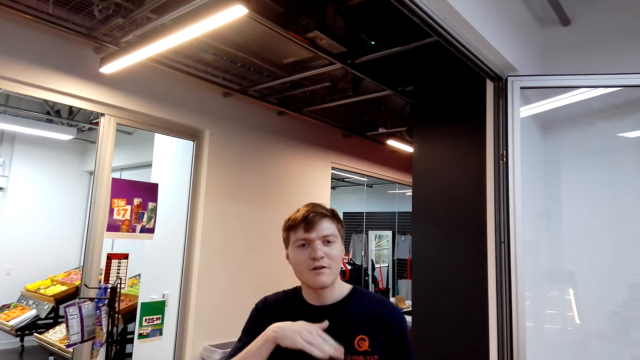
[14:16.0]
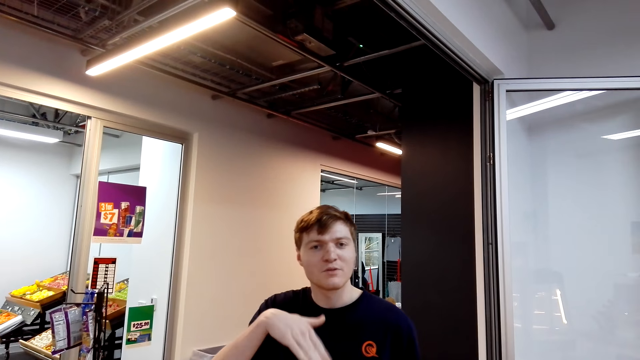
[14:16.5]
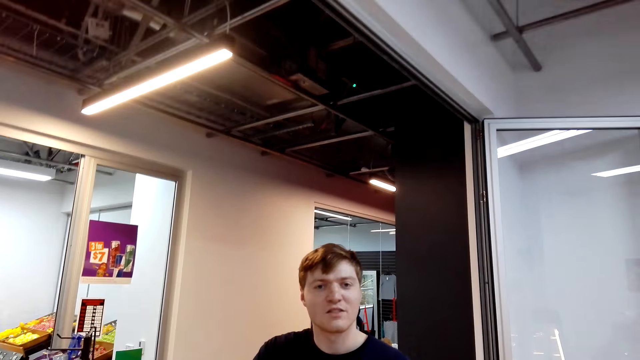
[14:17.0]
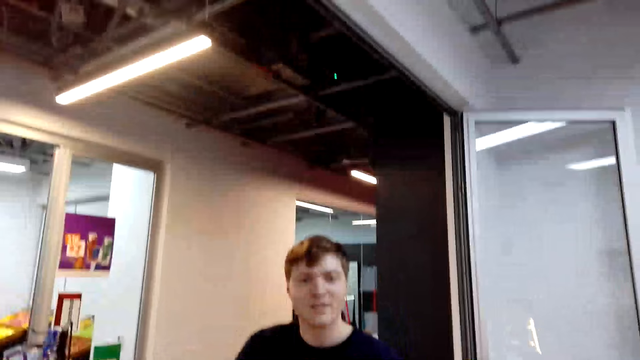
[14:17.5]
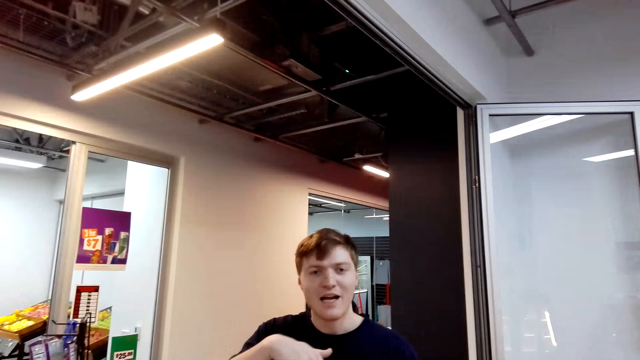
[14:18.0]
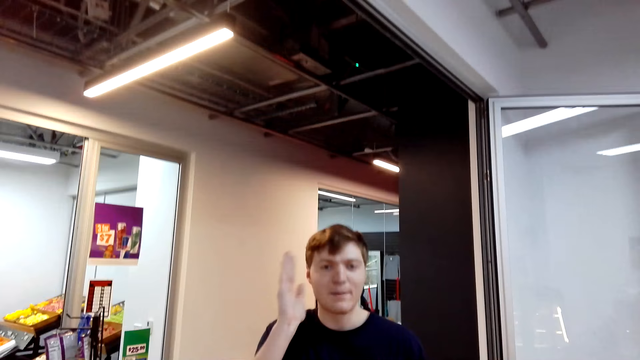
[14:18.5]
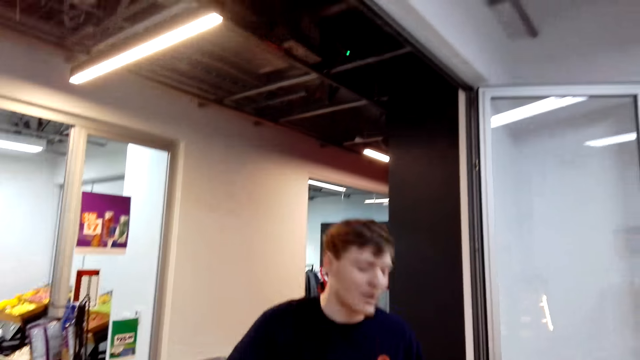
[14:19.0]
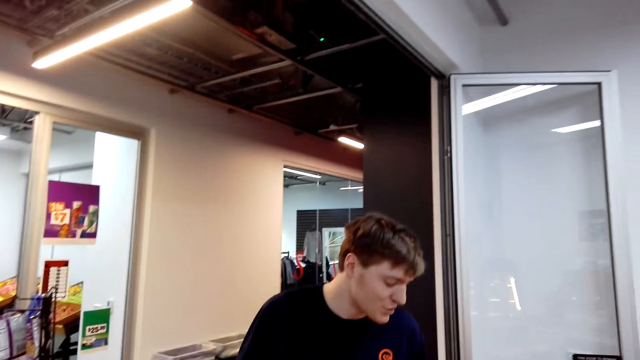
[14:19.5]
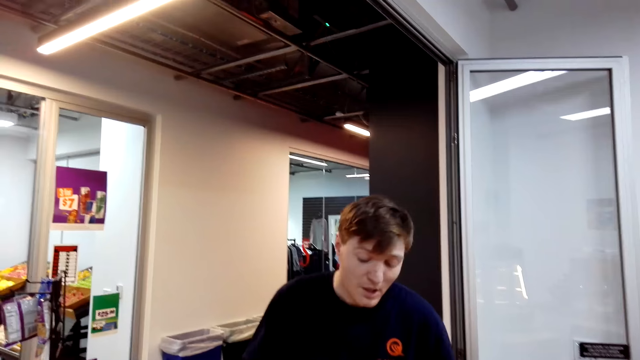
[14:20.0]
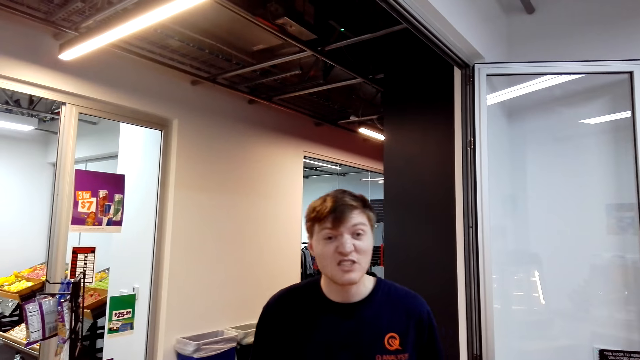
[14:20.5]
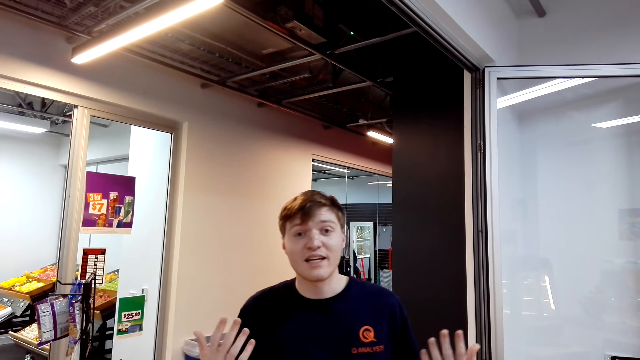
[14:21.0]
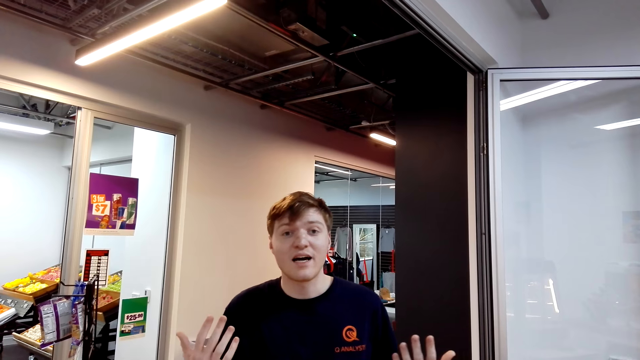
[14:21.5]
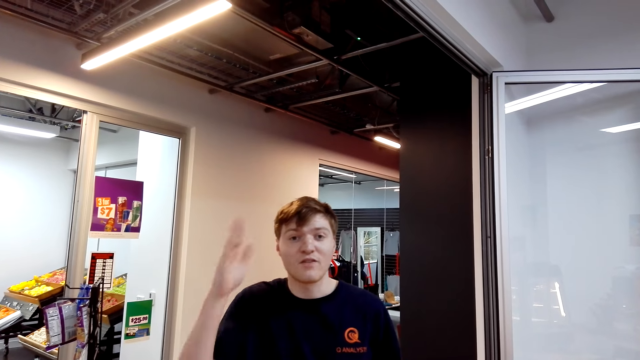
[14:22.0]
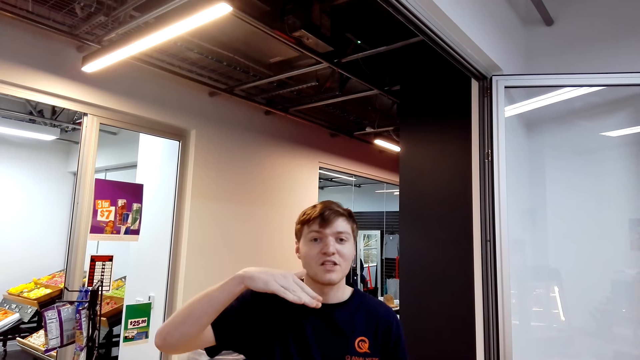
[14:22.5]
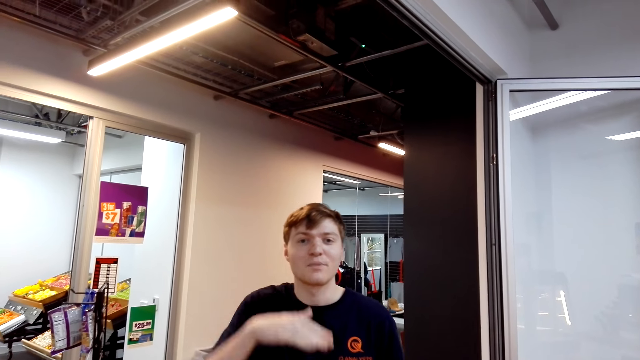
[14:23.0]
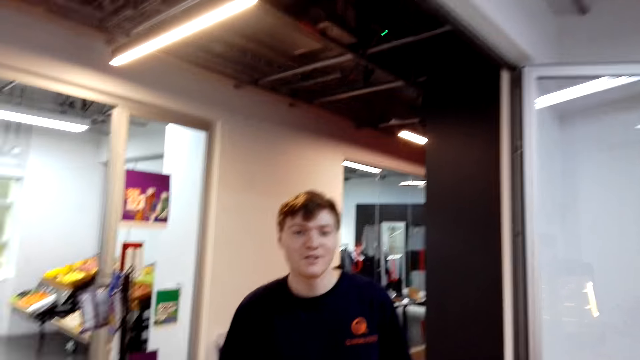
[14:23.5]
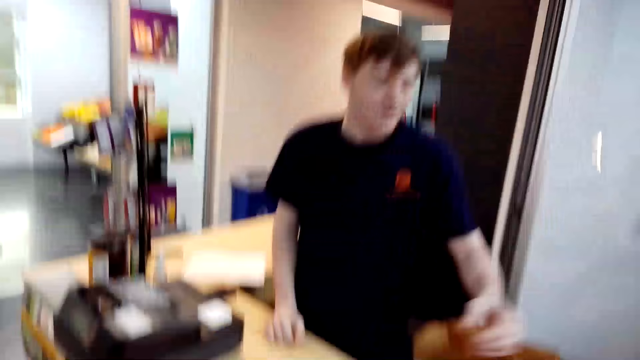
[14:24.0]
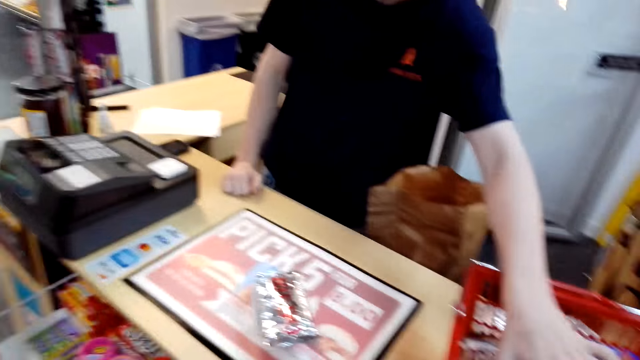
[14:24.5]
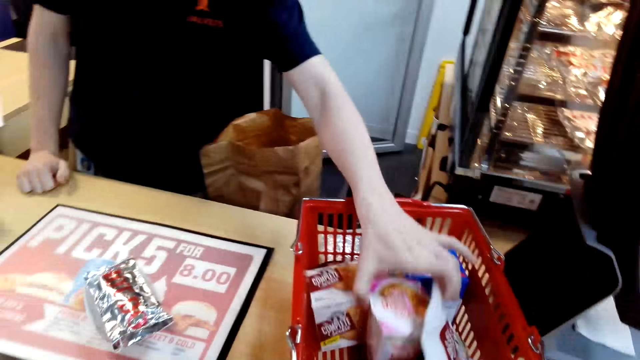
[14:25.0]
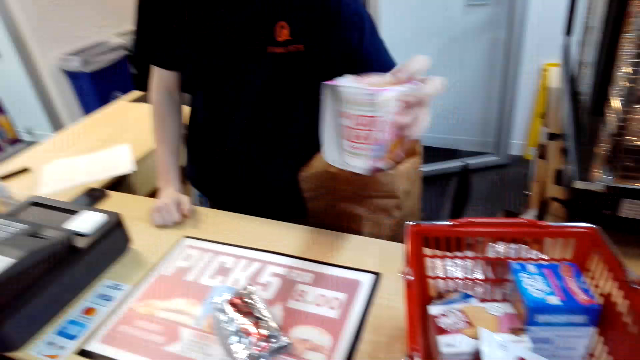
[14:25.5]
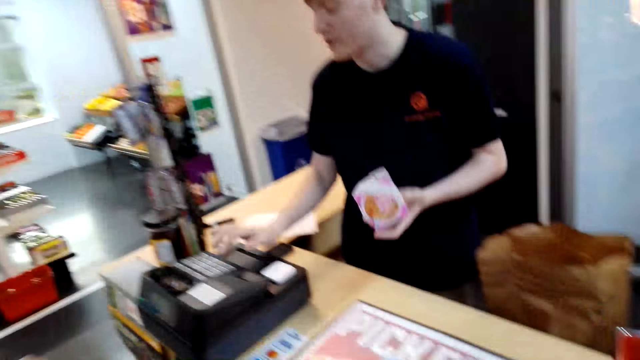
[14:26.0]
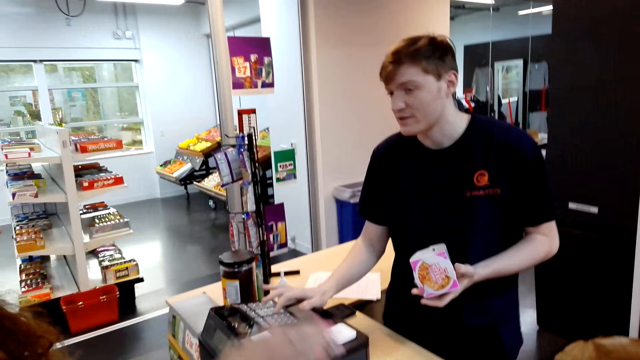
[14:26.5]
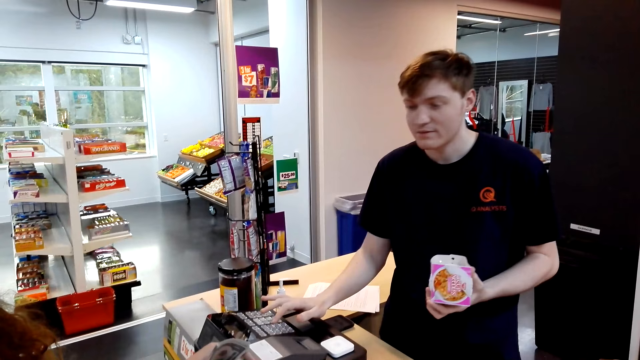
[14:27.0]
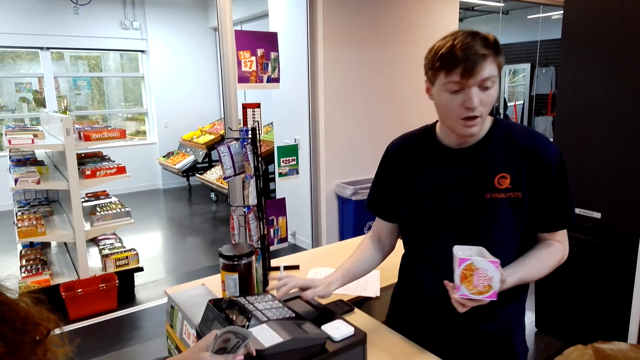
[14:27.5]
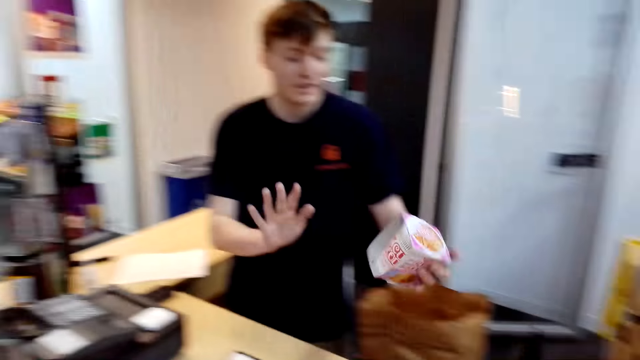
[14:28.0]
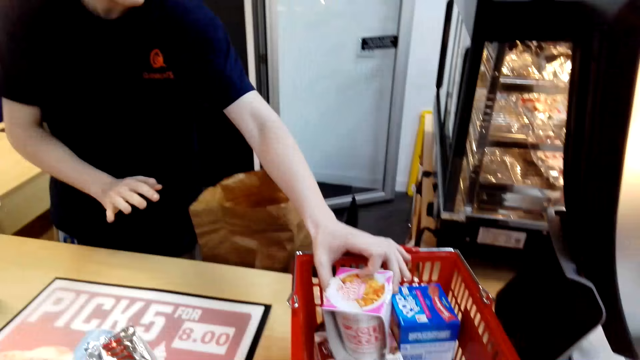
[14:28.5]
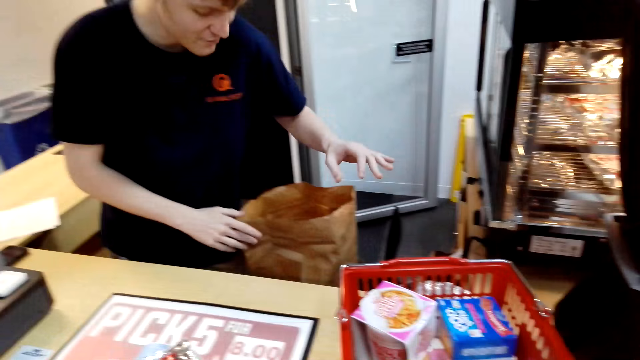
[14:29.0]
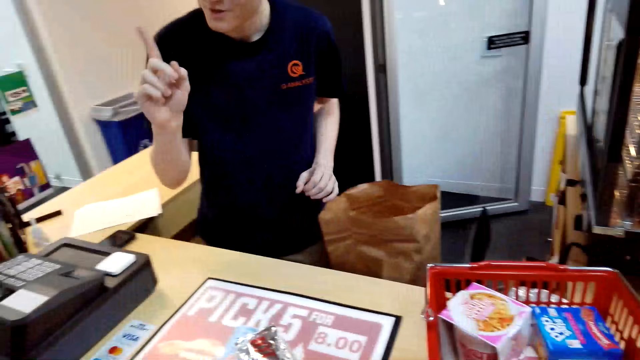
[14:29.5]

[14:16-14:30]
The cashier speaks to the camera wearer. The cashier picks goodies in the shopping basket, picks a can from the shopping basket, and records the cans details in the cash register. A person moves the hand to the desk. The cashier places the can in the shopping basket and speaks.

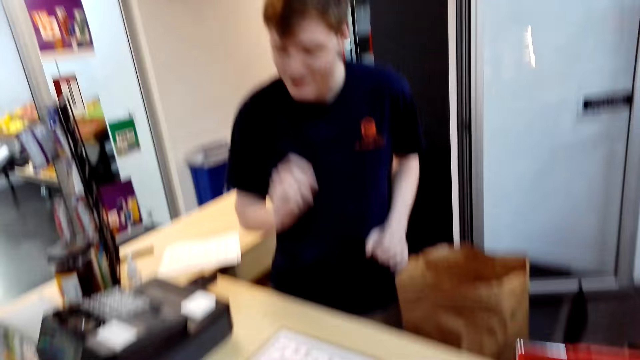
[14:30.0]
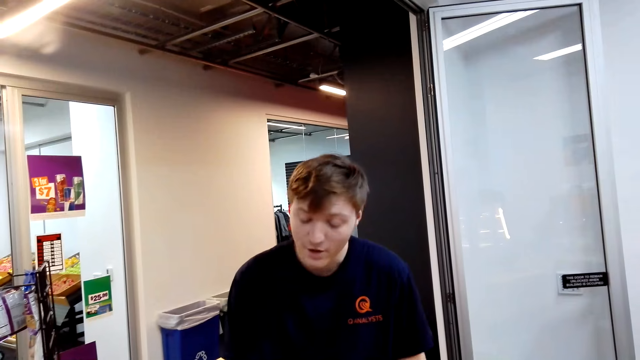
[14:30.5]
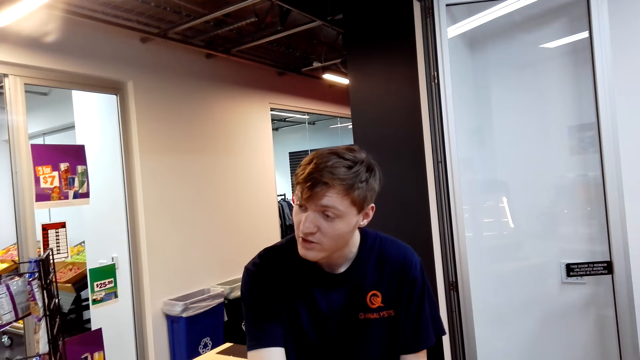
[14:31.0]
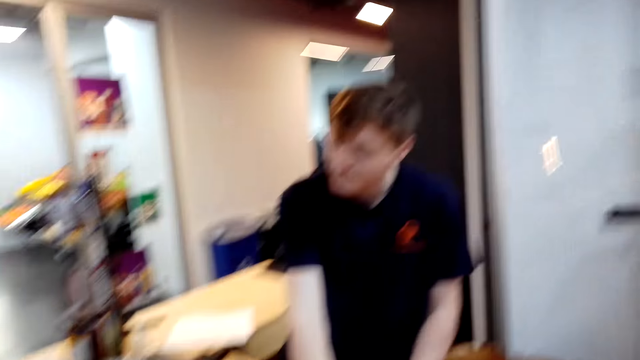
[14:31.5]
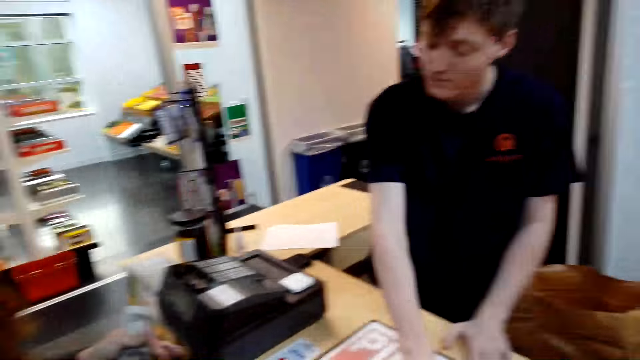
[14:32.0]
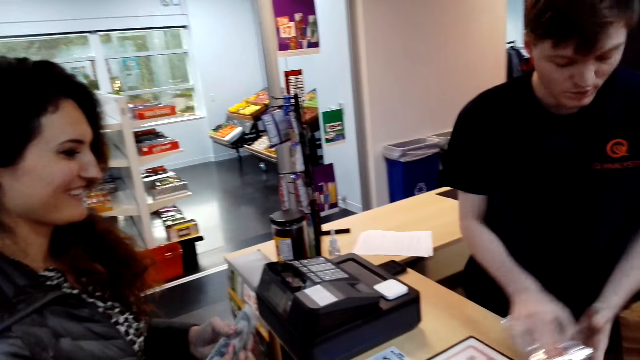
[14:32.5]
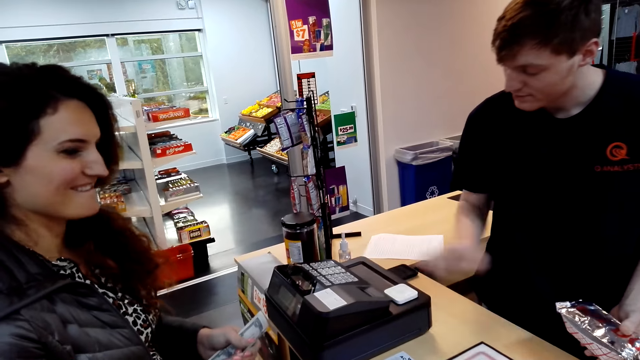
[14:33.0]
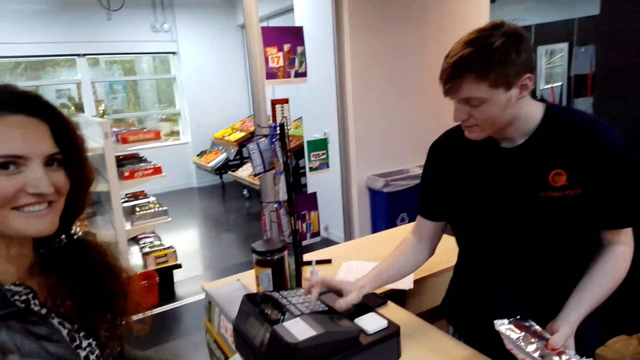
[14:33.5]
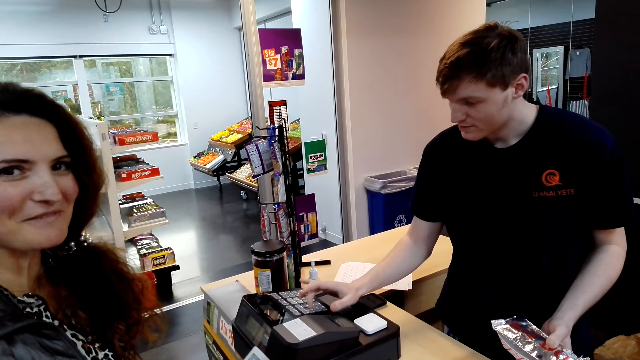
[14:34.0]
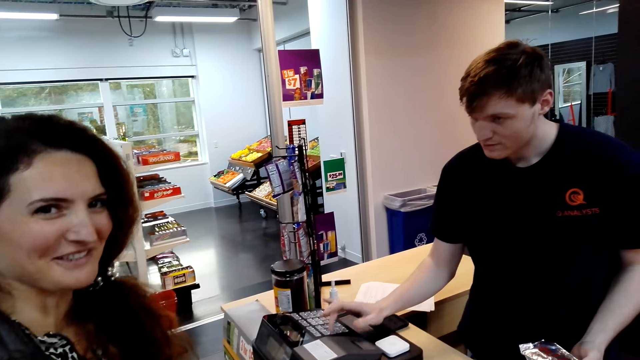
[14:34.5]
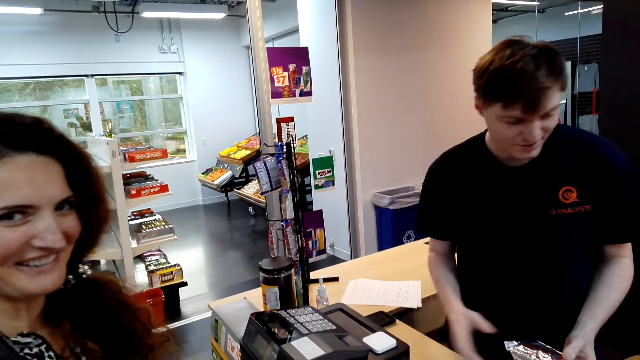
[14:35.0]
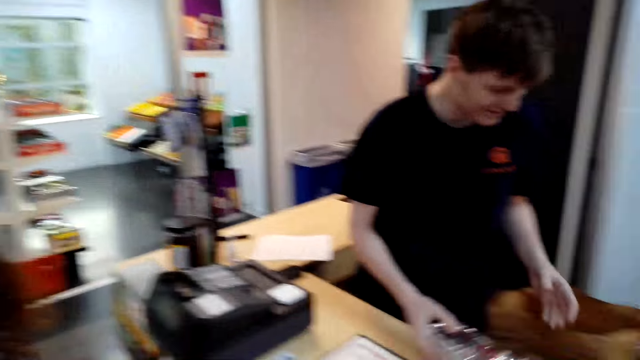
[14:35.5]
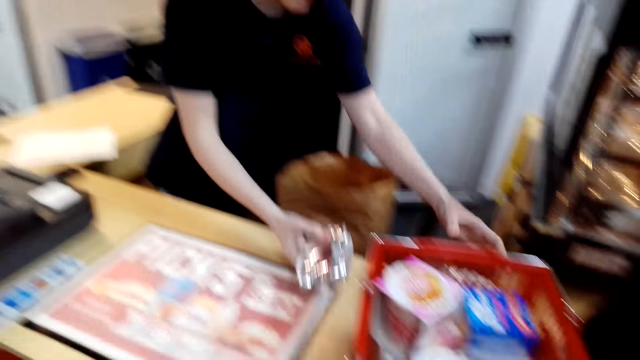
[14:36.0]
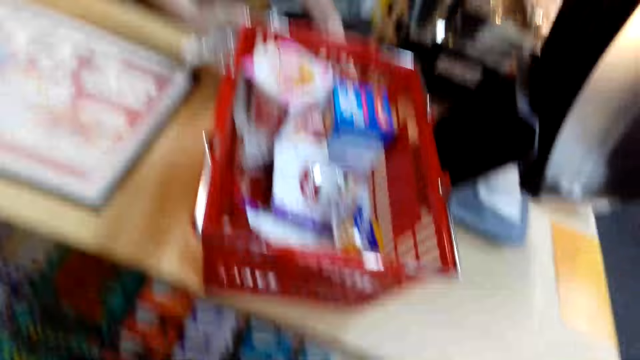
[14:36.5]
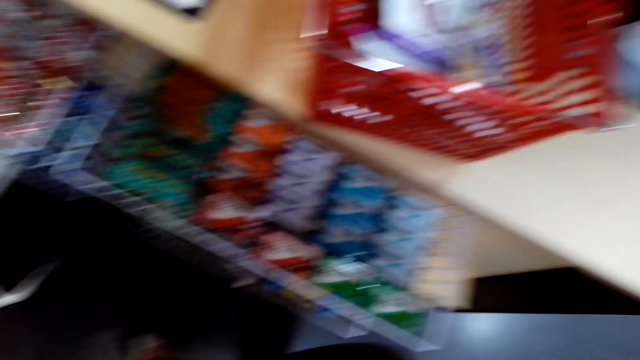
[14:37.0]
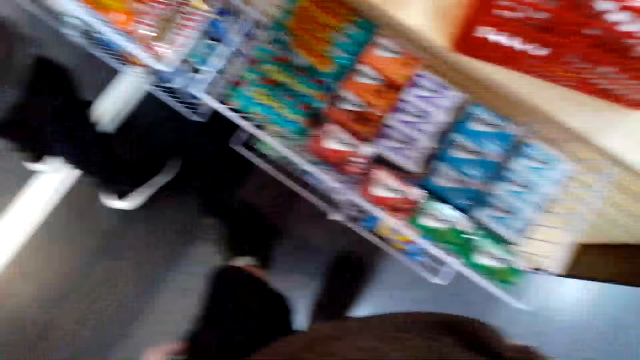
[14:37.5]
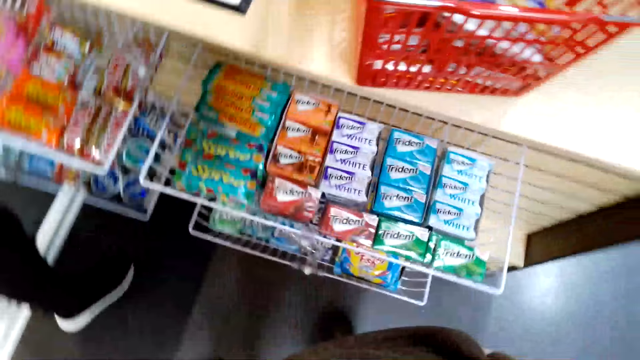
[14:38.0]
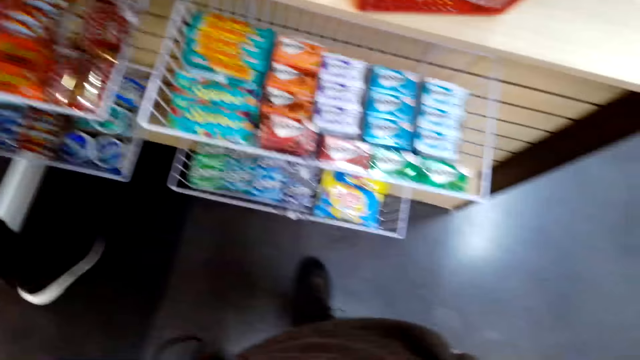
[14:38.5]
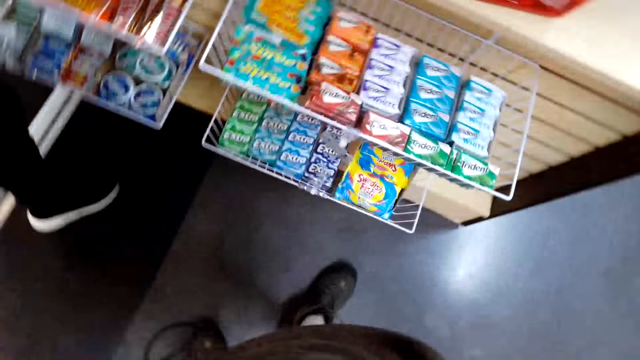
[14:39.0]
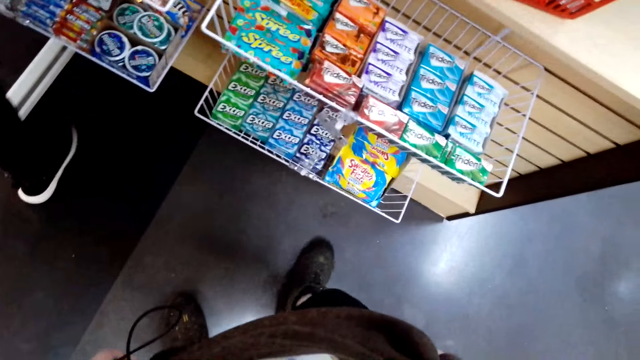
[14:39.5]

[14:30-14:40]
A cashier speaks to a woman. A person moves the hand and takes the packet of something. Another person holds the cash in the hand. The first person uses the cashier machine. The woman speaks to the camera wearer. The first person moves the packet of something to the tray. The camera wearer looks at items on the table and trays. They step back.
